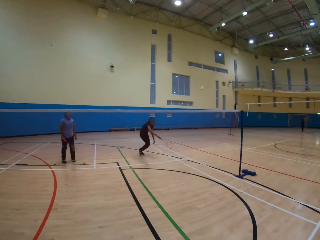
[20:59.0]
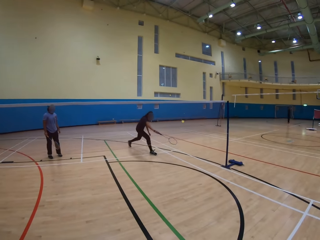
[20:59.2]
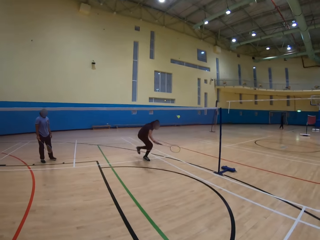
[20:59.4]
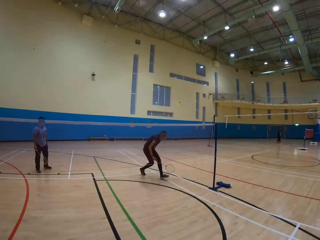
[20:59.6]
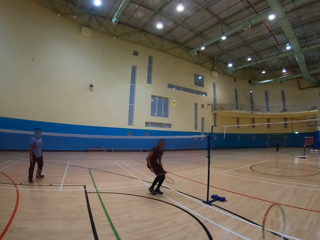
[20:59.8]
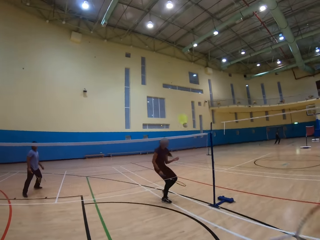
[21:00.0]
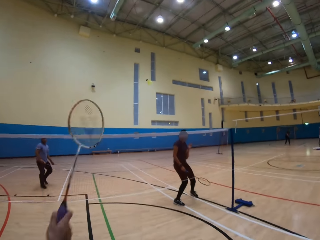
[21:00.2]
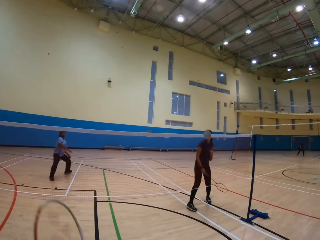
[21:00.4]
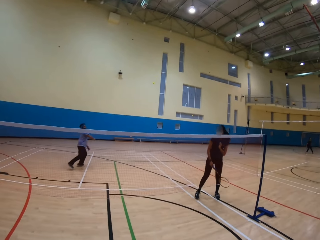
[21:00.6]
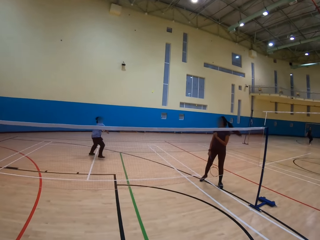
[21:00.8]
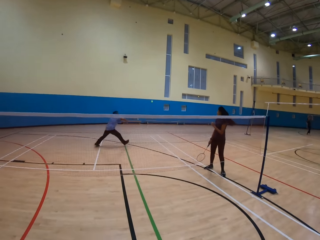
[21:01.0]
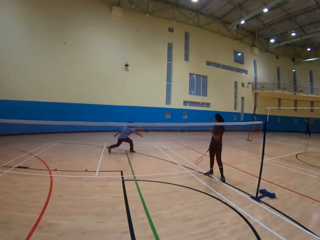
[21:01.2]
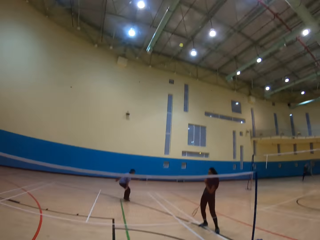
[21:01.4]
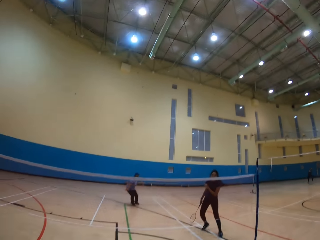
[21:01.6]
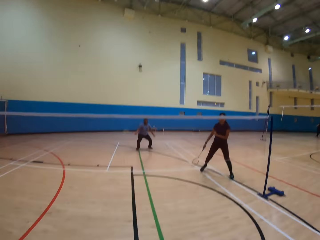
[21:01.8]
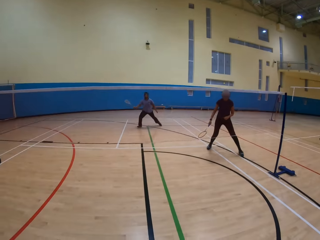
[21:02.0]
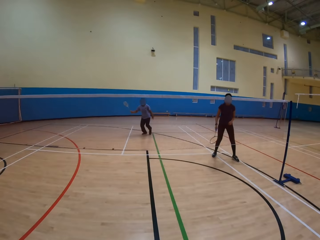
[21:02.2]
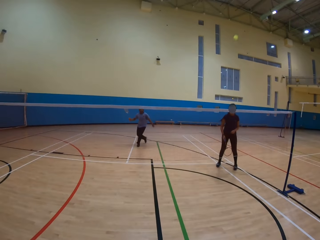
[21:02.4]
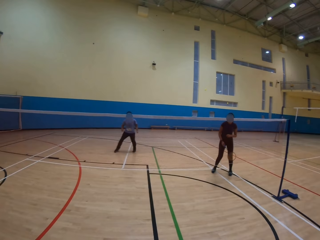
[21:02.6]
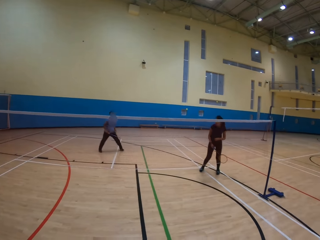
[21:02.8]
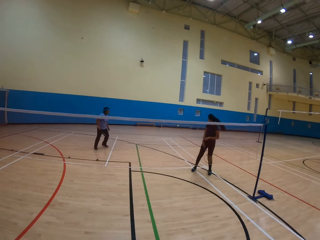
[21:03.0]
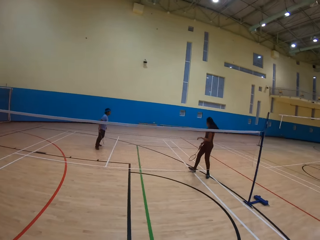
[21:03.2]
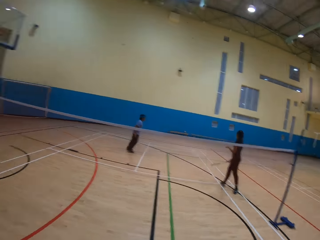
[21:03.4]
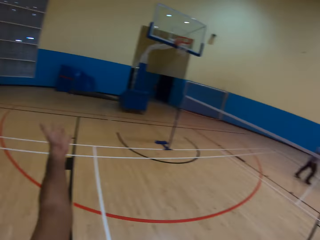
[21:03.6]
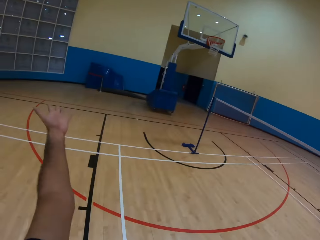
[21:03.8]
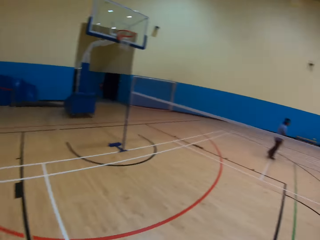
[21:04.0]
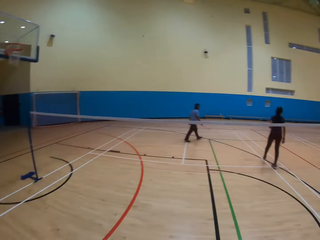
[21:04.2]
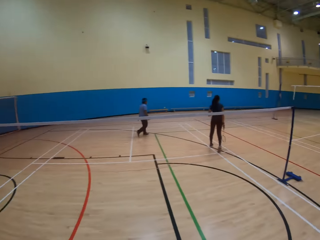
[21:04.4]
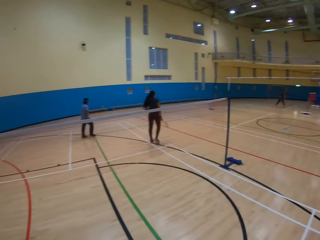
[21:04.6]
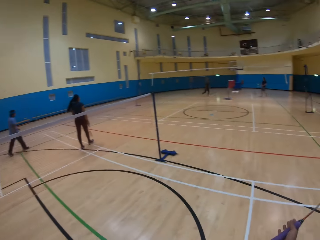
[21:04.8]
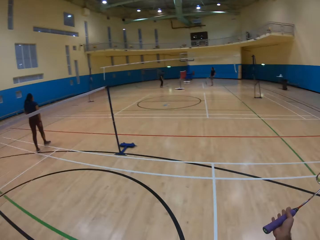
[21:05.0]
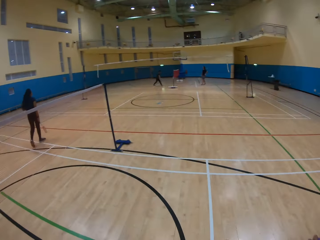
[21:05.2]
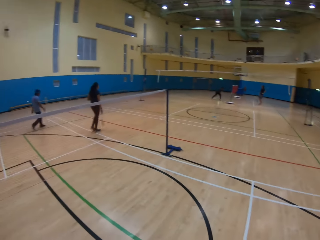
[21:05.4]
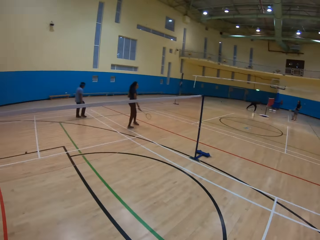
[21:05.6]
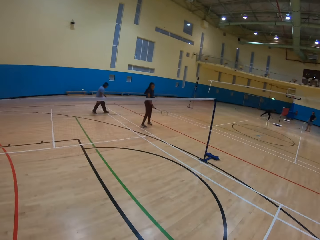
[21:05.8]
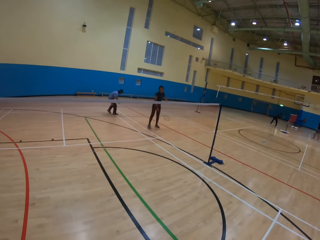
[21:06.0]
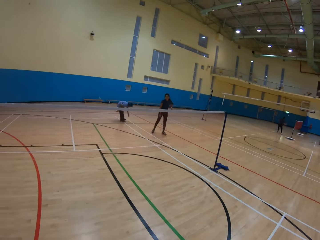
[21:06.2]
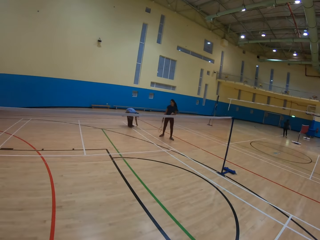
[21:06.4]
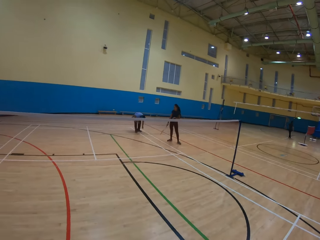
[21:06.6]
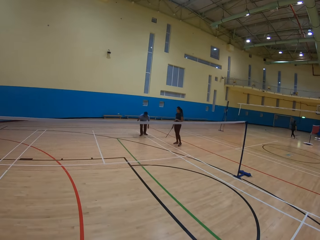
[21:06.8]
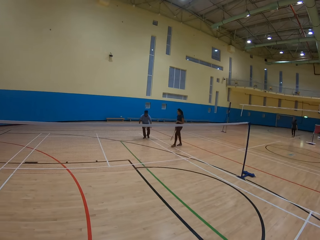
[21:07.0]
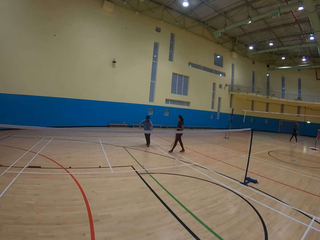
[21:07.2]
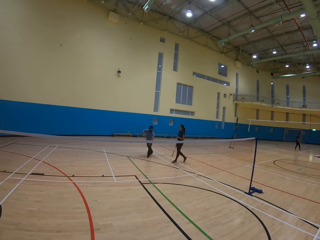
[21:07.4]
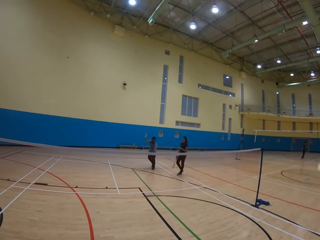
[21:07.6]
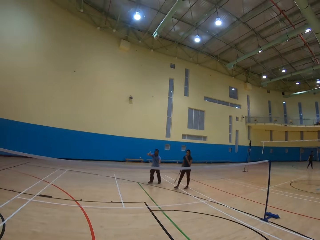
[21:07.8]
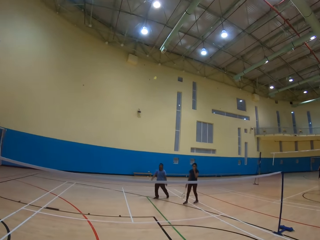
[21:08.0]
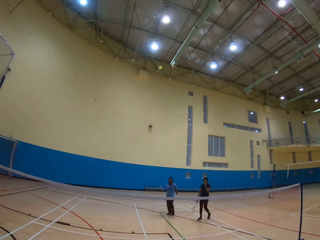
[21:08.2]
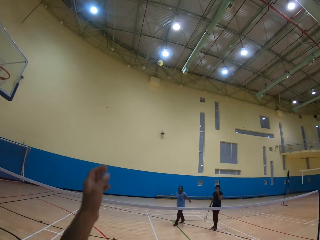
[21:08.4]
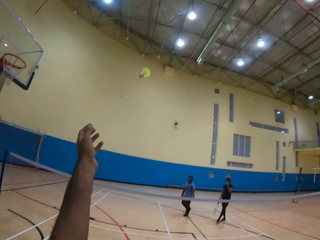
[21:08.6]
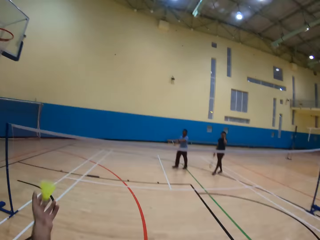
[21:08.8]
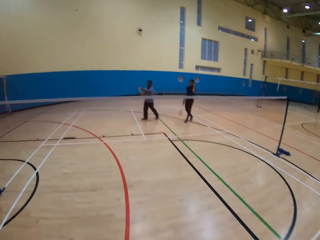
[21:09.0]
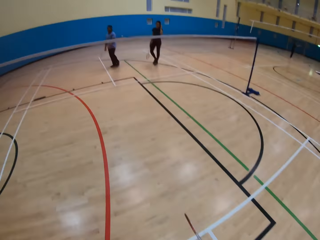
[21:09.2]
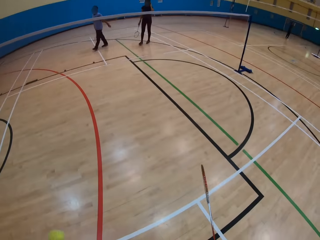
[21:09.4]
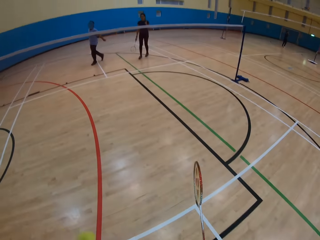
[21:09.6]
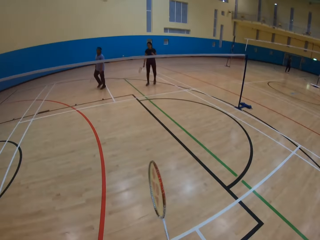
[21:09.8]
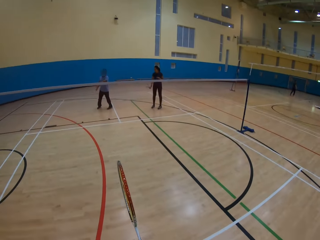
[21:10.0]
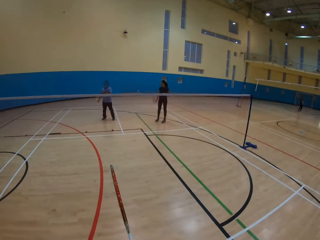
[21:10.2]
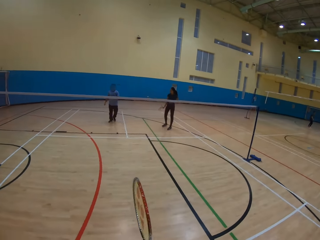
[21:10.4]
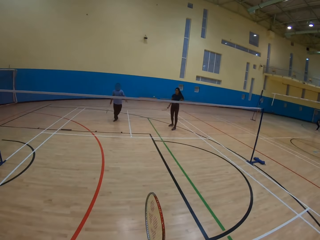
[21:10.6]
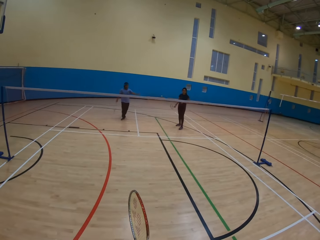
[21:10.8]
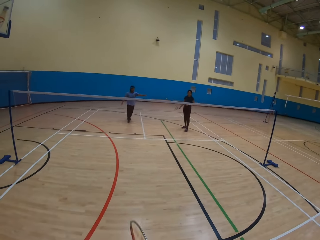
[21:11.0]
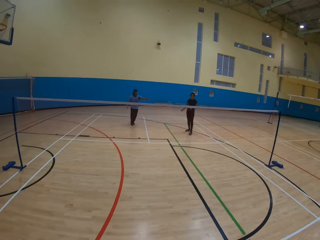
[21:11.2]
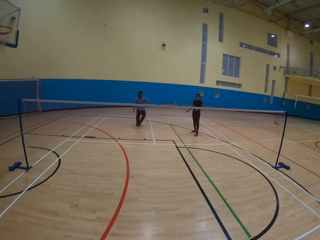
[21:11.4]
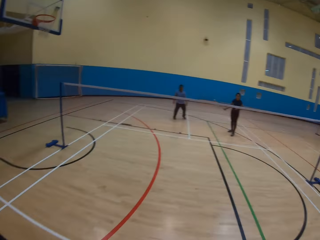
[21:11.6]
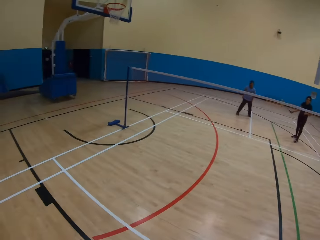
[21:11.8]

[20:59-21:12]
A man plays badminton game. A woman hits the shuttlecock and plays badminton game. The camera wearer hits the shuttlecock and plays badminton game. The man hits the shuttlecock and plays badminton game. The camera wearer looks around the shuttlecock. The man moves around and picks up the shuttlecock from the floor. The woman walks around. The man hits the shuttlecock and plays badminton game. The camera wearer picks up the shuttlecock and does something.

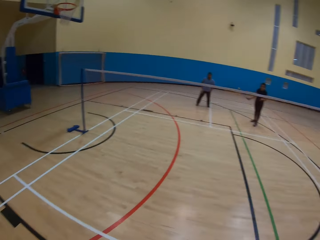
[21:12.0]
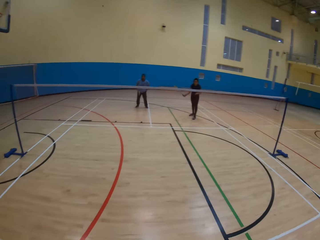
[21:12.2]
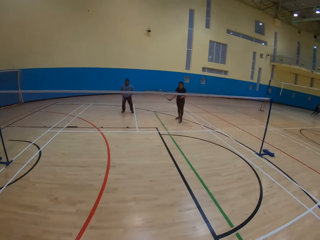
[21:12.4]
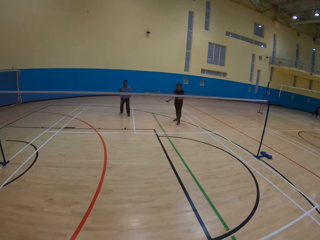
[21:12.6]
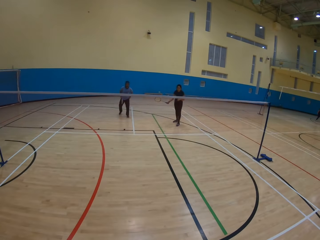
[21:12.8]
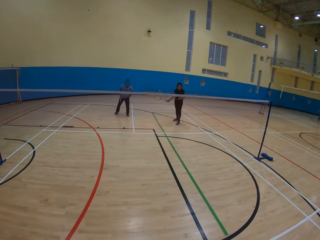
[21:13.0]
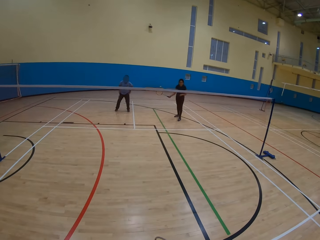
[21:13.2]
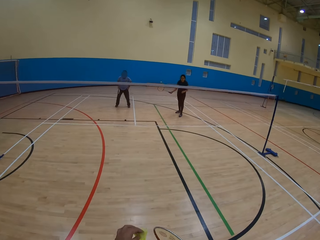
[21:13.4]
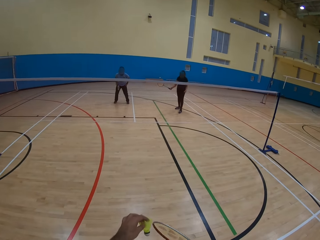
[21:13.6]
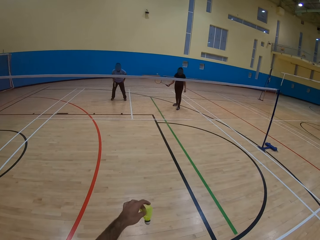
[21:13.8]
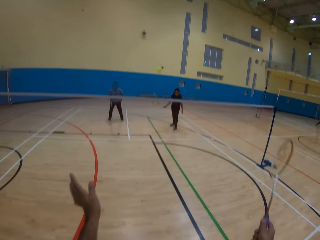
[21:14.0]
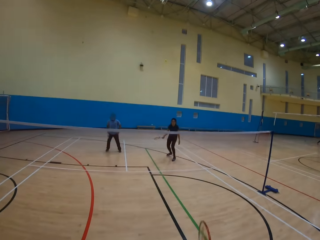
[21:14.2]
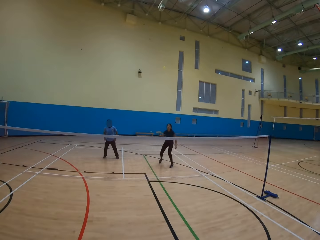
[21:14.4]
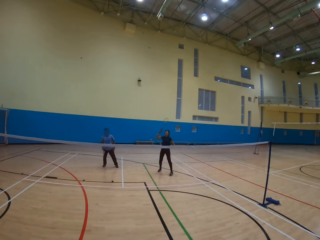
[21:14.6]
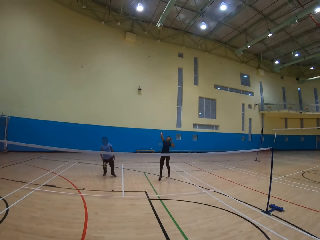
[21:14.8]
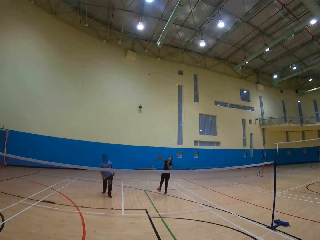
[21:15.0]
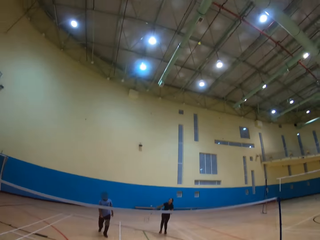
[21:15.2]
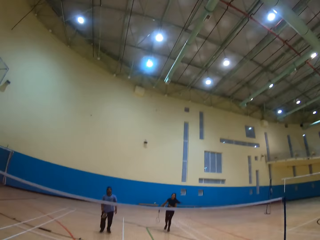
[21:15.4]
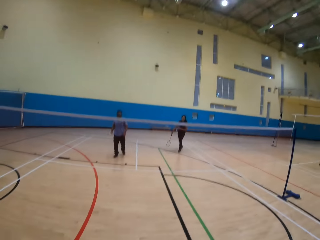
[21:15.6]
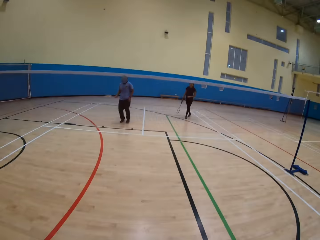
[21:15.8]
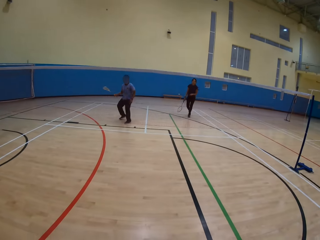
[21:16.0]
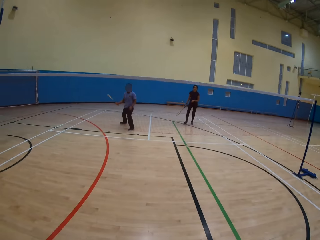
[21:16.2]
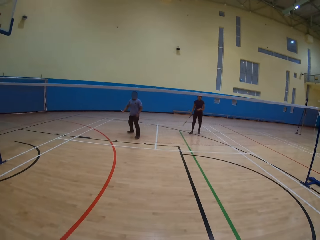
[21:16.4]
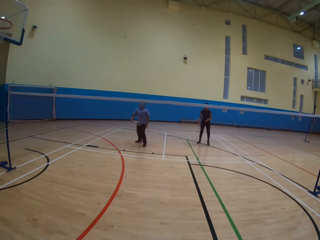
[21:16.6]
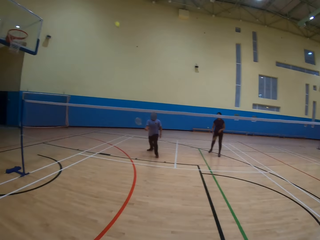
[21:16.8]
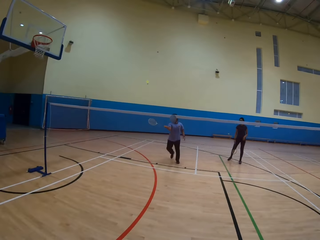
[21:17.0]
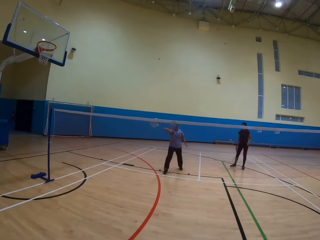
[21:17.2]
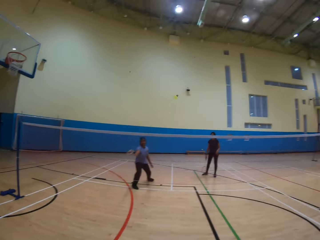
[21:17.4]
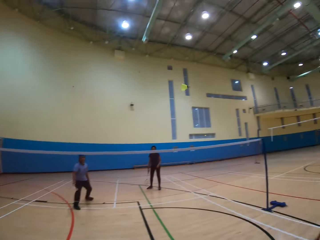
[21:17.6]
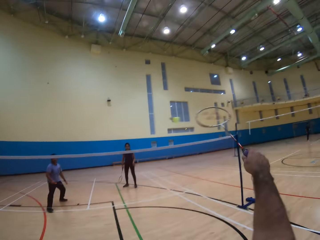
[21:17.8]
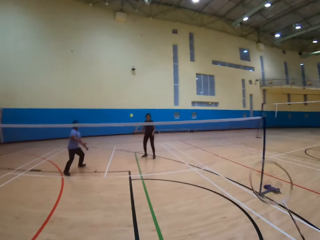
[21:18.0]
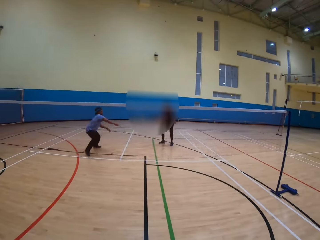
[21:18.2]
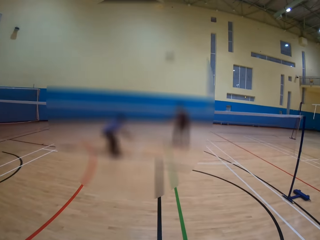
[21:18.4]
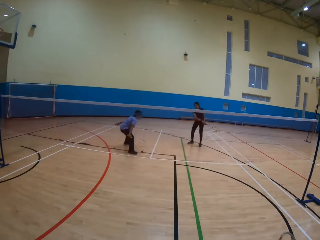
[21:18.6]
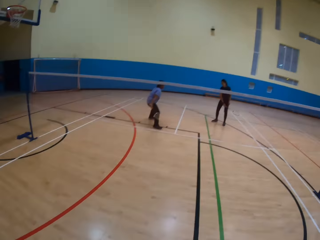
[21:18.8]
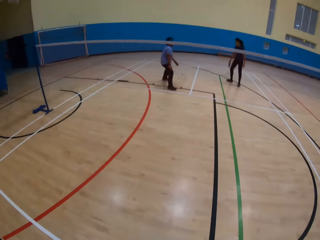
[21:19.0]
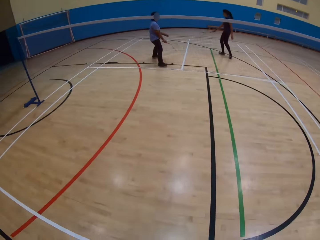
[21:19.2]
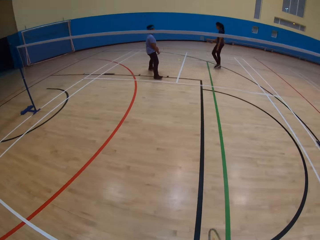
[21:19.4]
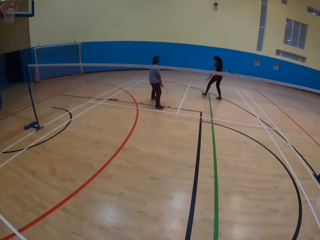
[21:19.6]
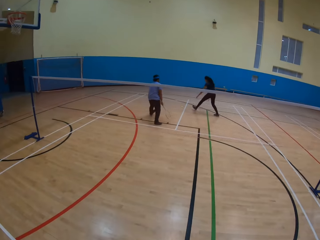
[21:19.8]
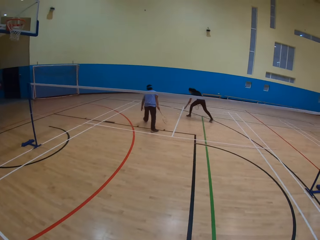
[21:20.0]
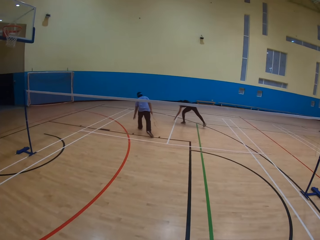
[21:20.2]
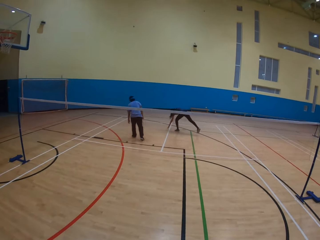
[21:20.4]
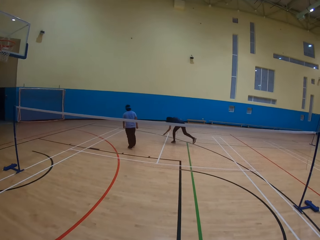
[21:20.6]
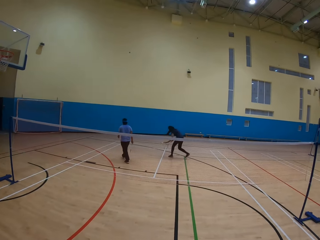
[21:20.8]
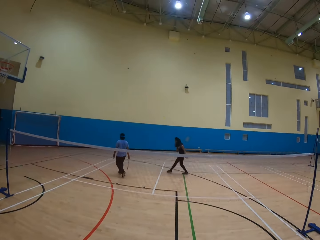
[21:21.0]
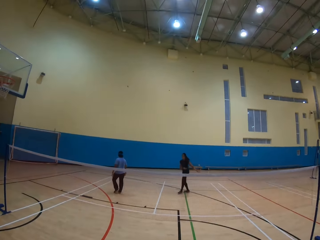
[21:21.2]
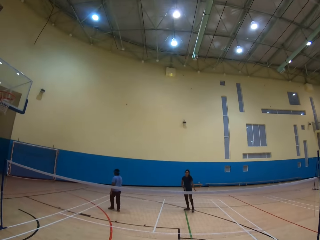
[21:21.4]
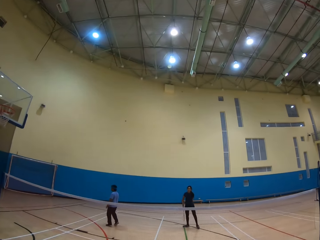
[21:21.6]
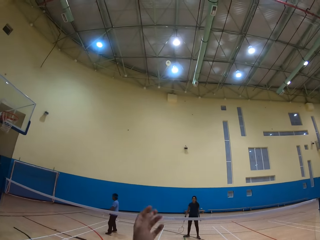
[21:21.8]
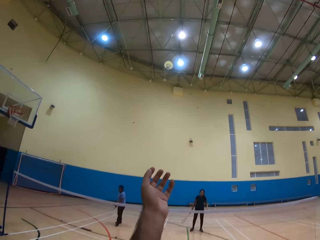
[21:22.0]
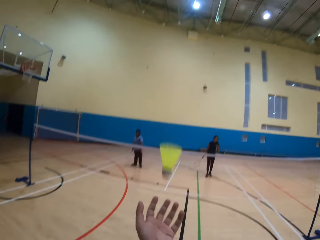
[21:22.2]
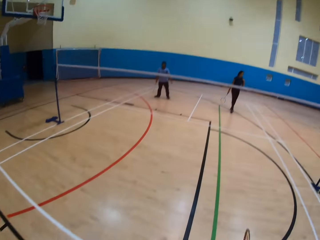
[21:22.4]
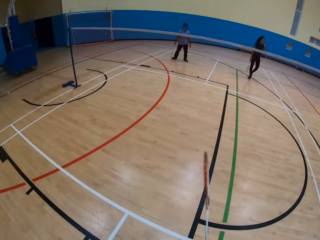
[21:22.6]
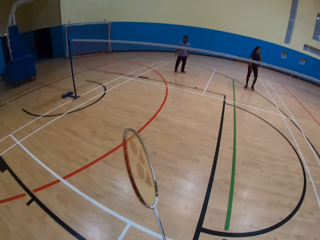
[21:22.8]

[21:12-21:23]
A man points at something. The camera wearer looks around the shuttlecock, hits the shuttlecock, and plays badminton game. A woman hits the shuttlecock and plays badminton game. The man hits the shuttlecock and plays badminton game. The camera wearer plays badminton game and hits the shuttlecock. The woman picks up the shuttlecock from the floor, plays badminton game, and hits the shuttlecock. The camera wearer picks up the shuttlecock.
